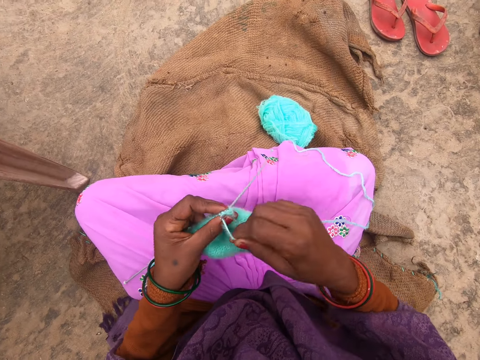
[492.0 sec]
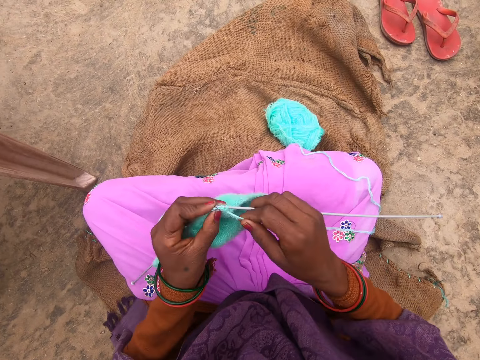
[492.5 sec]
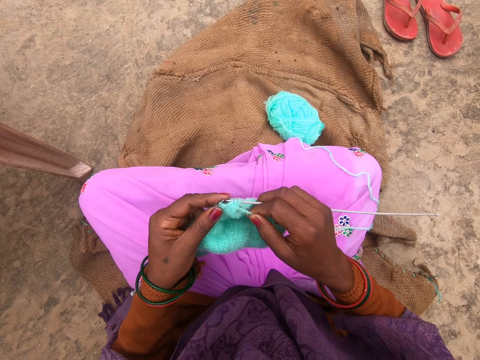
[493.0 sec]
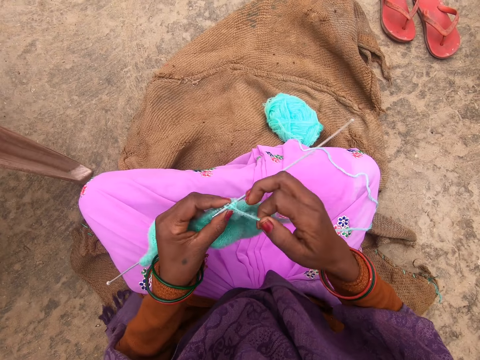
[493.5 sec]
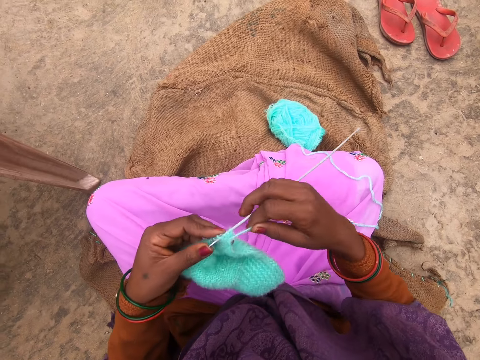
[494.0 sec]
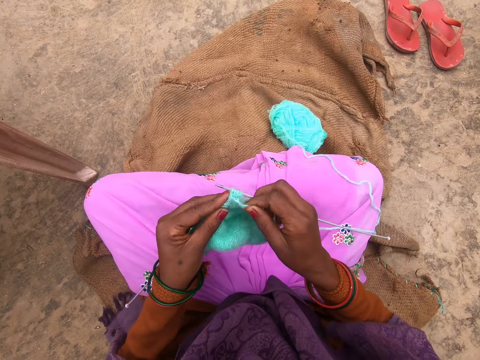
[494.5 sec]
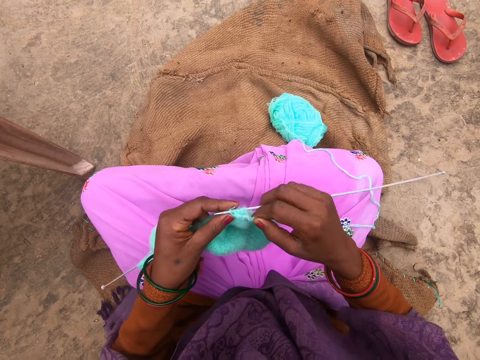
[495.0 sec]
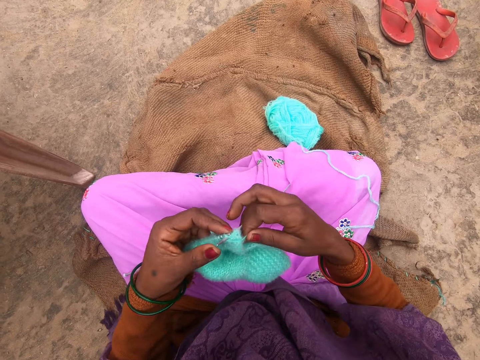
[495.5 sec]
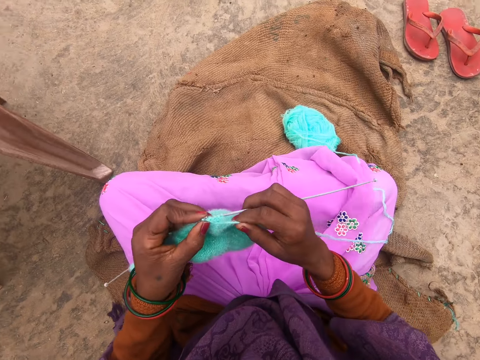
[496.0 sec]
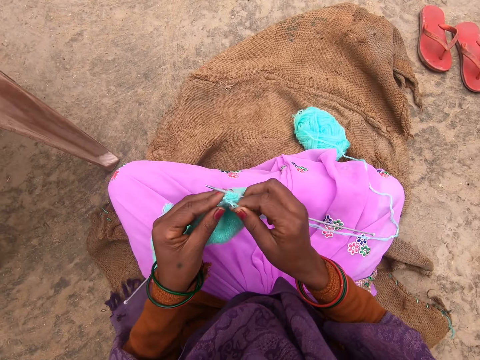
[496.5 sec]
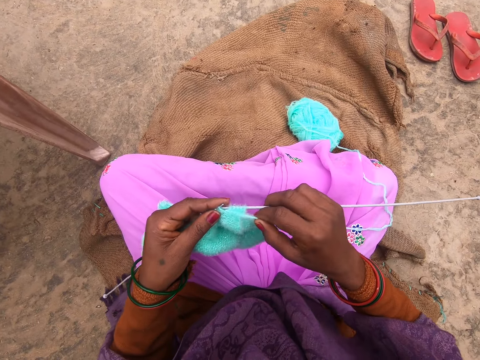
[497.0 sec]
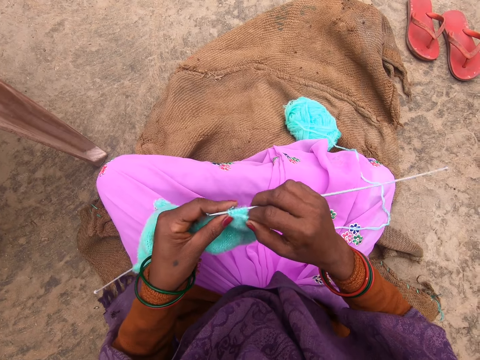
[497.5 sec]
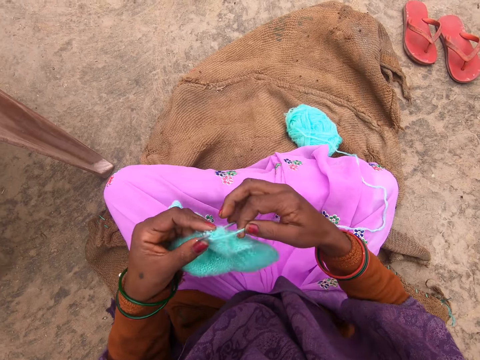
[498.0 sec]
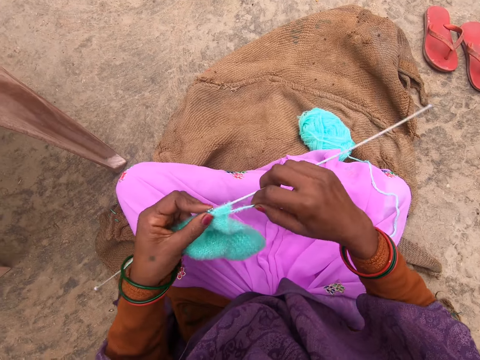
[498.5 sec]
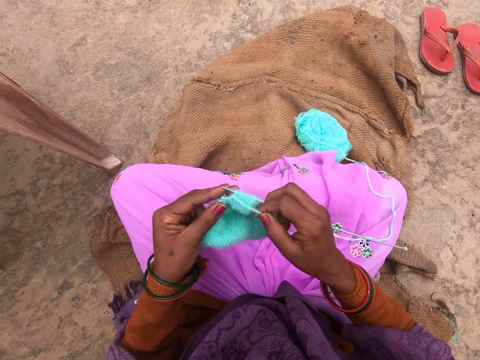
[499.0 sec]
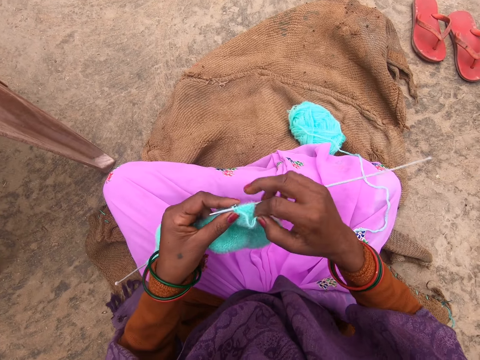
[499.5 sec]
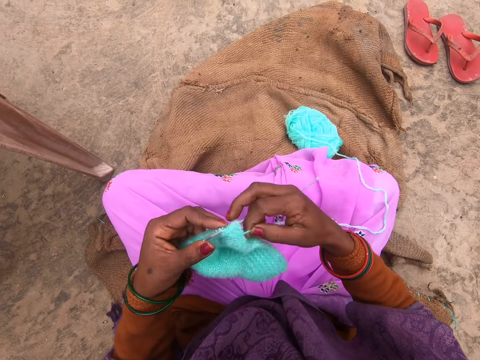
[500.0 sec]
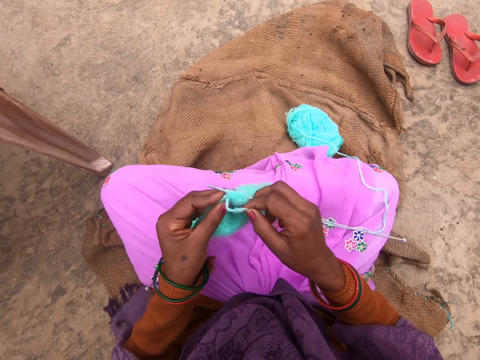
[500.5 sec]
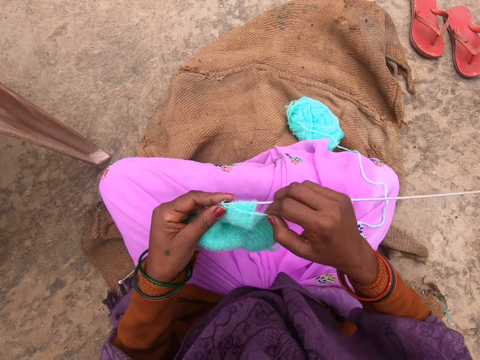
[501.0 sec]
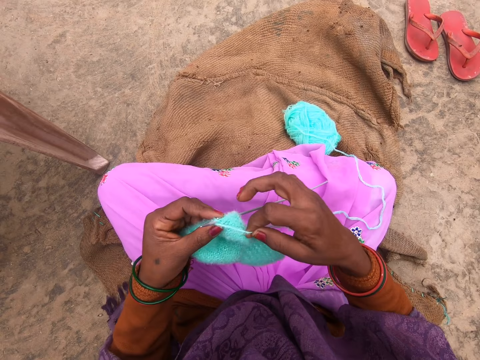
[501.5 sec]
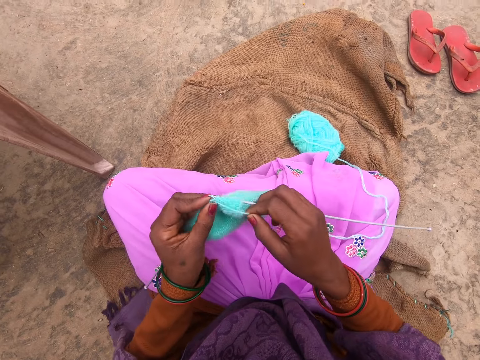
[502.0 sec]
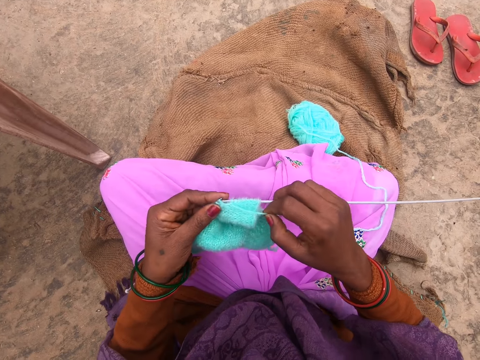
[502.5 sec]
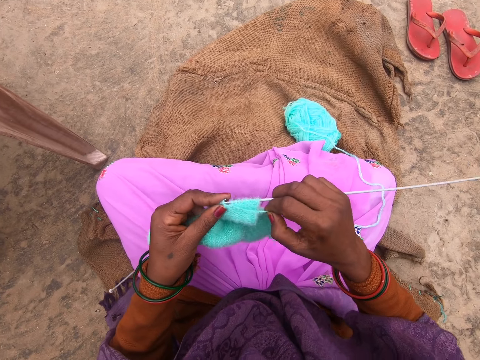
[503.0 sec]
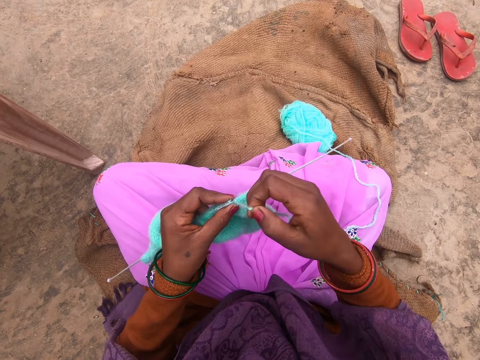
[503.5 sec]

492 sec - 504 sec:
The camera wearer rolls the yarn around a knitting needle and knits the fabric with the knitting needles. They roll the yarn around the knitting needle and knit the fabric with the knitting needles. They roll the yarn around the knitting needle and knit the fabric with the knitting needles. They roll the yarn around the knitting needle and knit the fabric with the knitting needles. They roll the yarn around the knitting needle and knit the fabric with the knitting needles. They roll the yarn around the knitting needle and knit the fabric with the knitting needles.

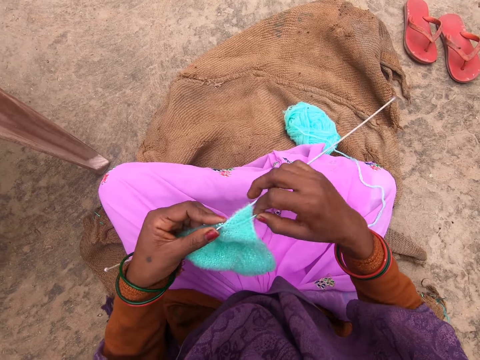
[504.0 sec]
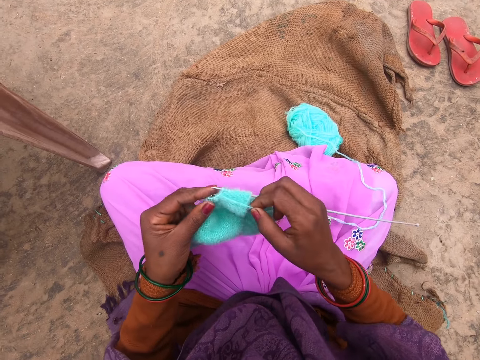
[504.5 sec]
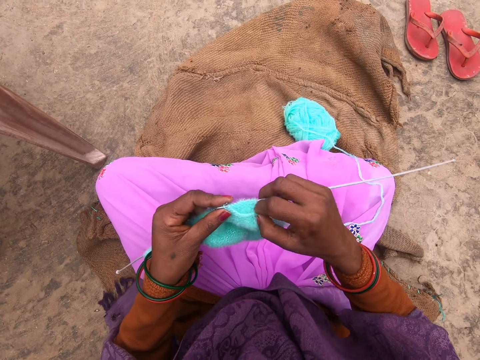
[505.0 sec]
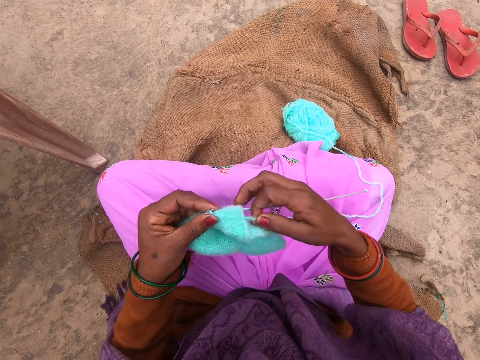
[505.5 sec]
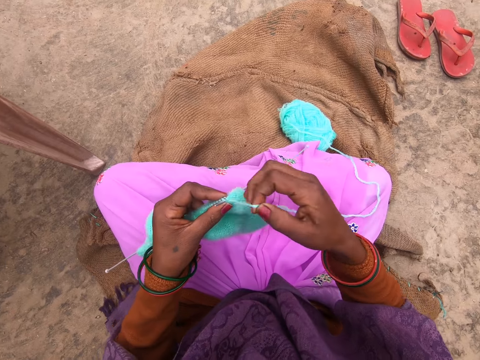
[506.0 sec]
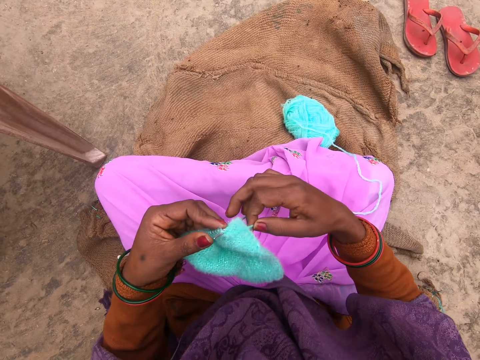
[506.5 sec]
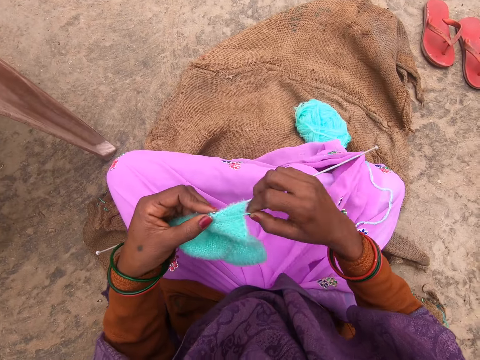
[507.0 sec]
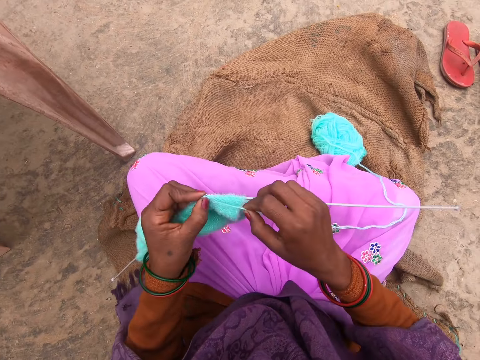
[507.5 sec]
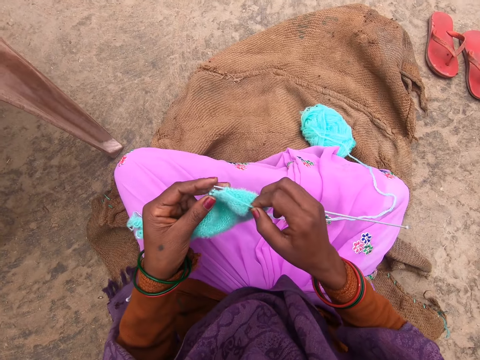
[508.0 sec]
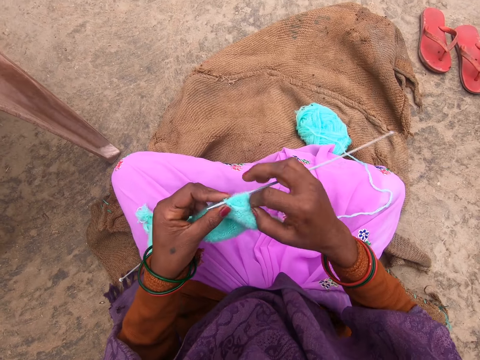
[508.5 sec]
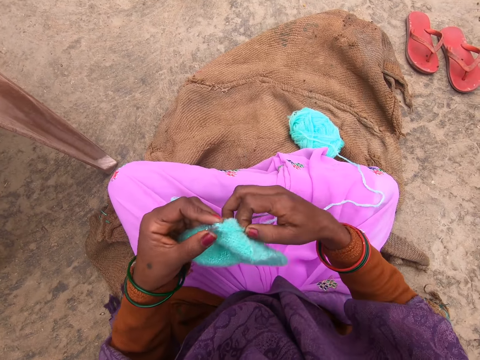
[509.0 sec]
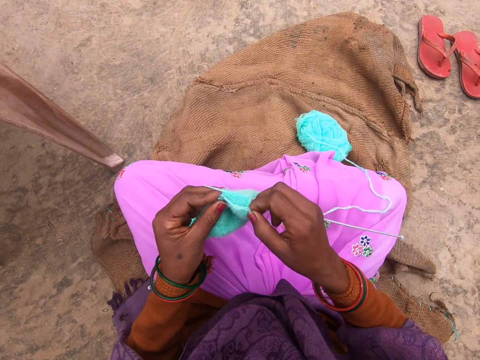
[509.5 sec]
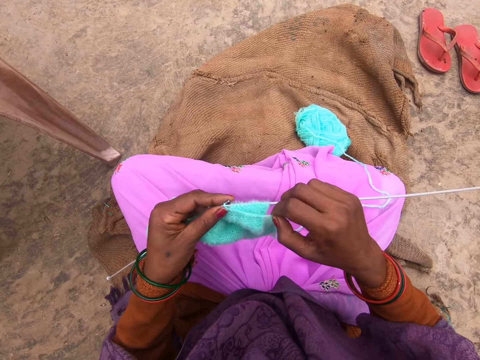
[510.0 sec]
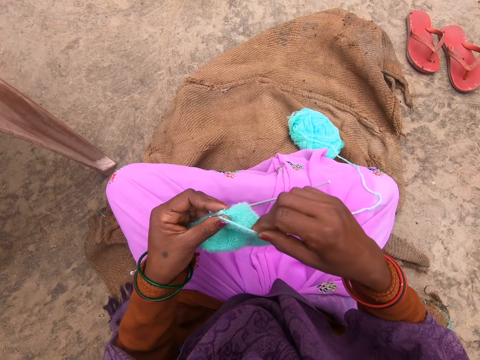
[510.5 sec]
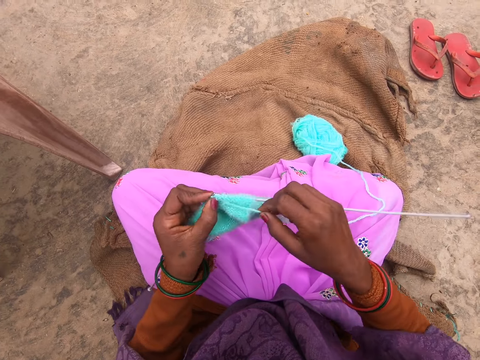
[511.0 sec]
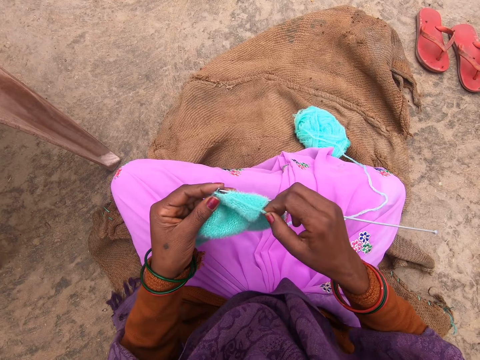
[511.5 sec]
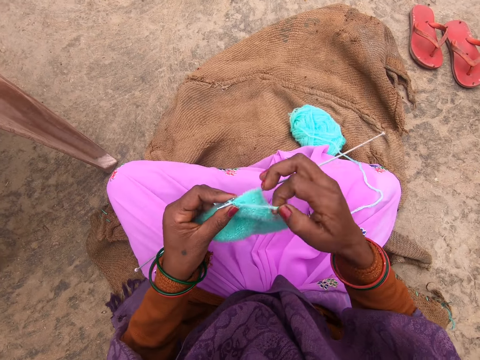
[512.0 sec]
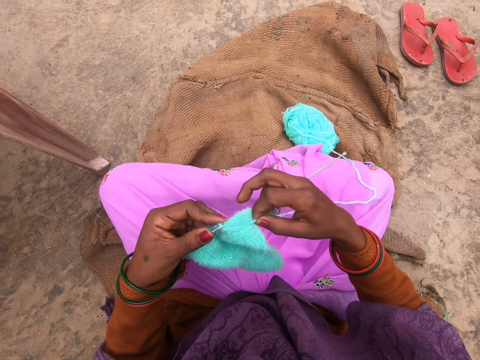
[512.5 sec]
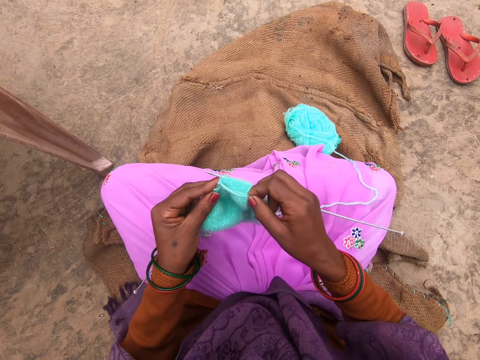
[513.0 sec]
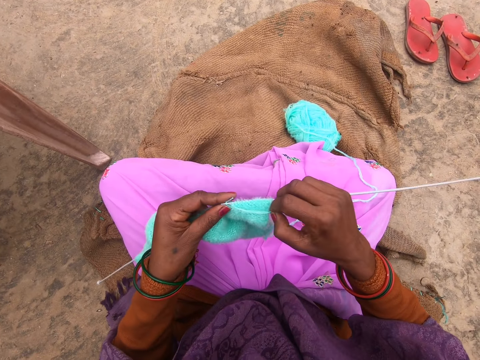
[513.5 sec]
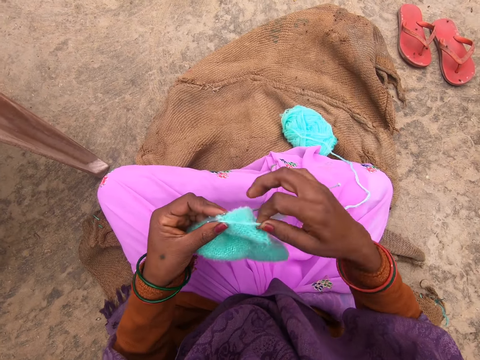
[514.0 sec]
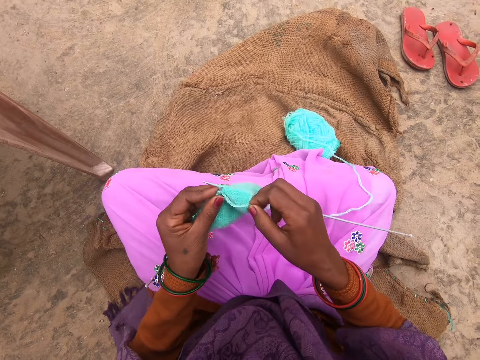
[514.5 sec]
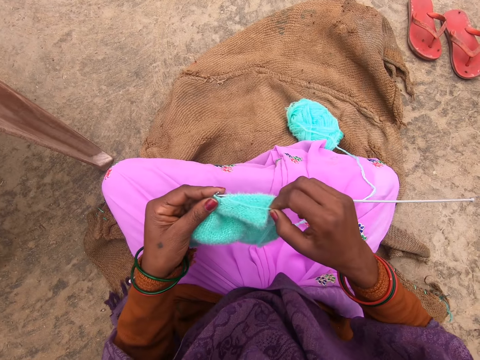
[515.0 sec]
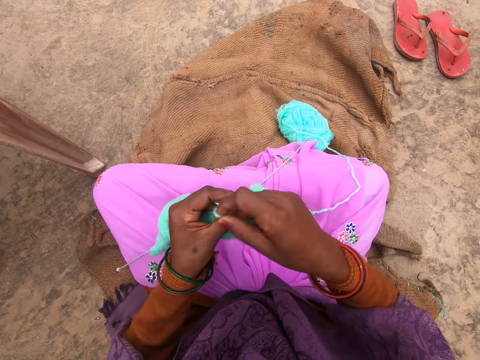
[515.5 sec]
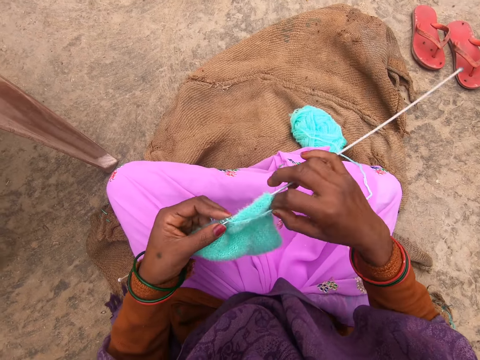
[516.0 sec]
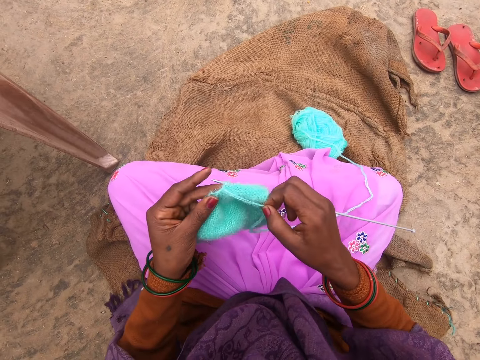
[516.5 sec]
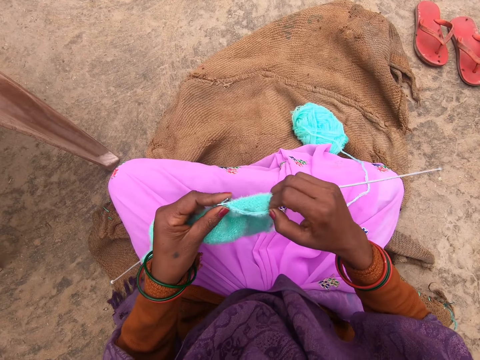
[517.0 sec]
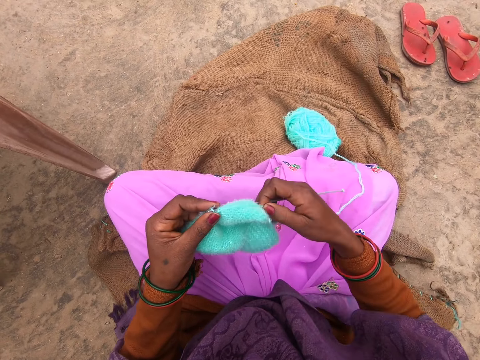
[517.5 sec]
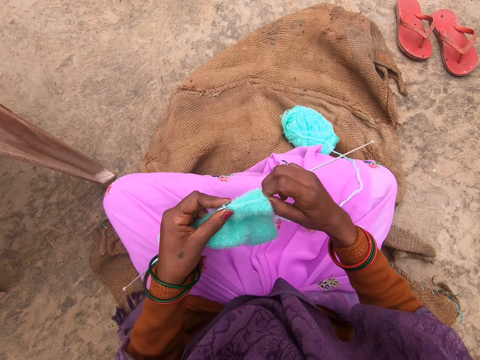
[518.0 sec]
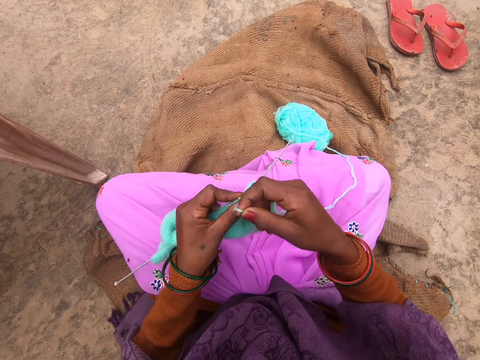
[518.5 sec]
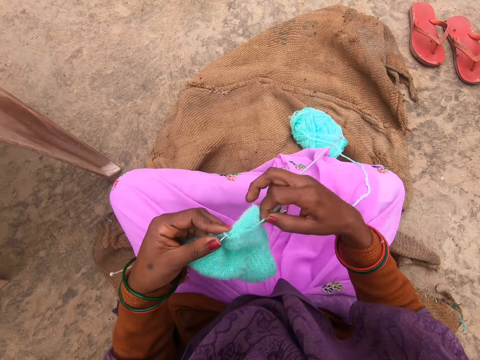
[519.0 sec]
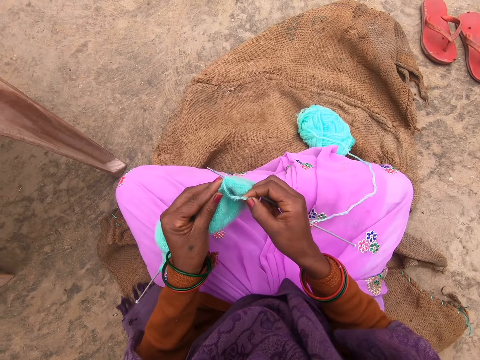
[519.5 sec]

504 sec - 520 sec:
The camera wearer rolls the yarn around a knitting needle and knits the fabric with the knitting needles. They roll the yarn around the knitting needle and move the knitting needle. They roll the yarn around the knitting needle and knit the fabric with the knitting needles. They roll the yarn around the knitting needle and knit the fabric with the knitting needles. They roll the yarn around the knitting needle and knit the fabric with the knitting needles. They roll the yarn around the knitting needle and knit the fabric with the knitting needles. They roll the yarn around the knitting needle and knit the fabric with the knitting needles. They roll the yarn around the knitting needle and knit the fabric with the knitting needles. They roll the yarn around the knitting needle and knit the fabric with the knitting needles.
